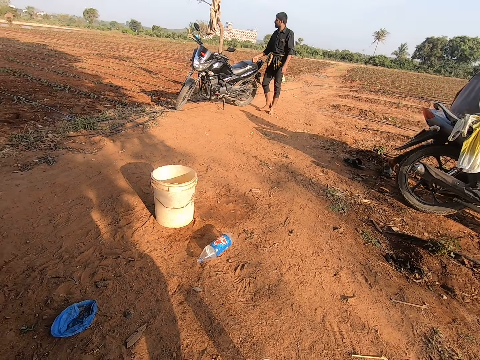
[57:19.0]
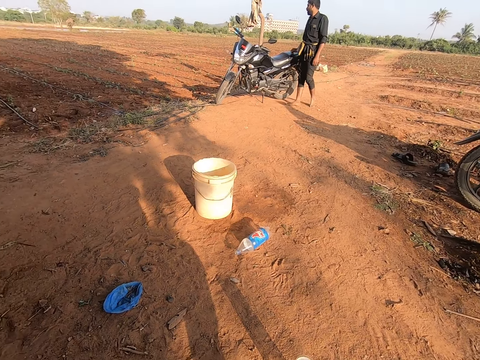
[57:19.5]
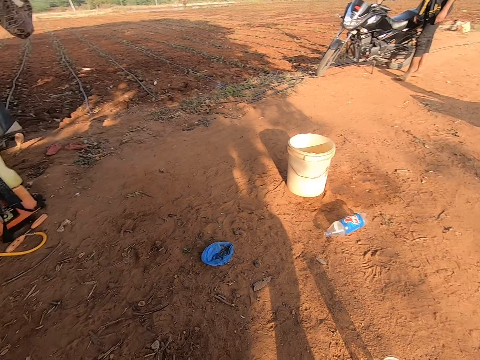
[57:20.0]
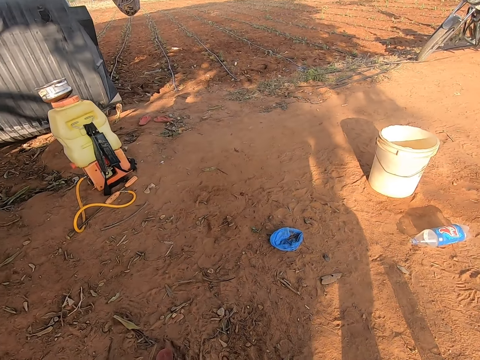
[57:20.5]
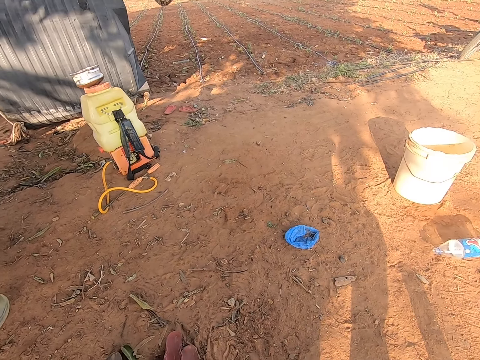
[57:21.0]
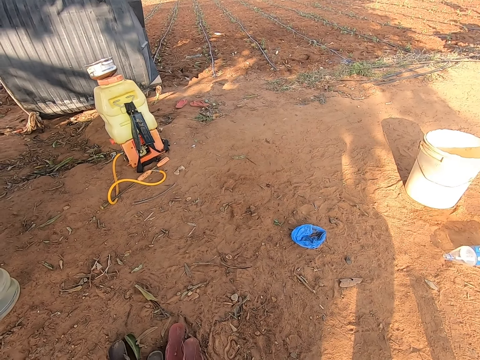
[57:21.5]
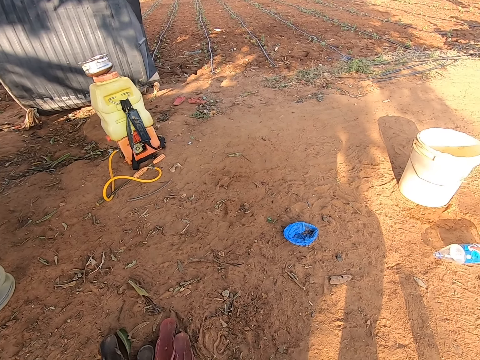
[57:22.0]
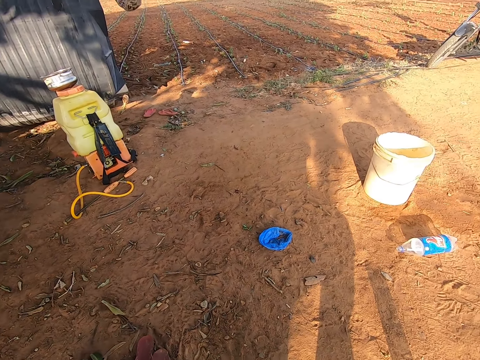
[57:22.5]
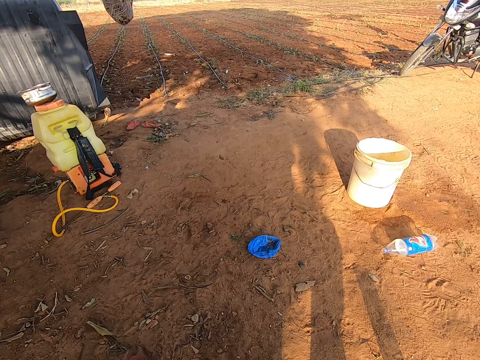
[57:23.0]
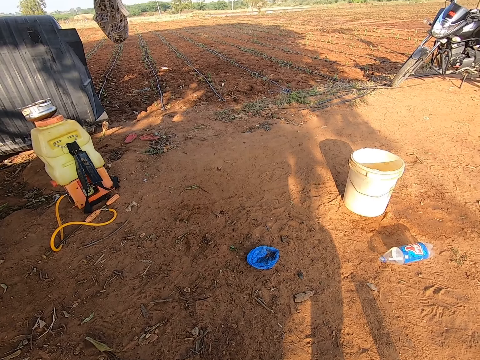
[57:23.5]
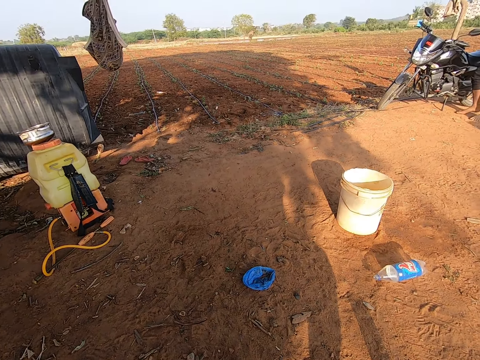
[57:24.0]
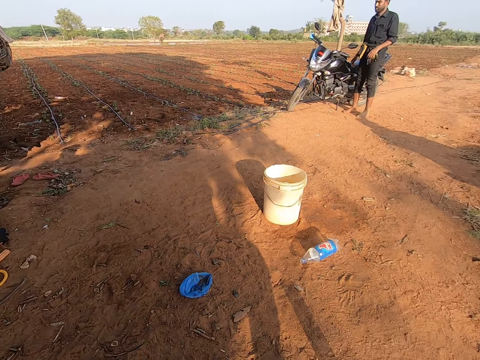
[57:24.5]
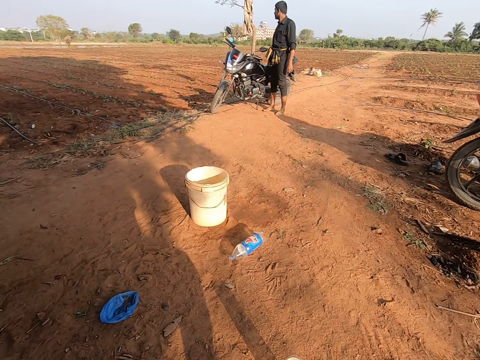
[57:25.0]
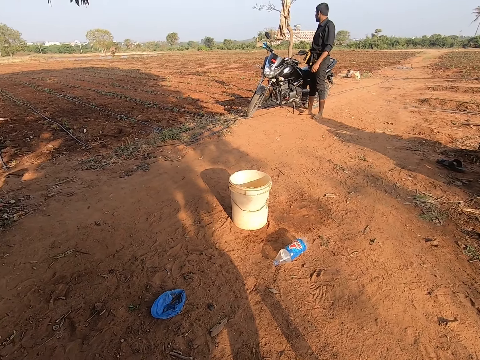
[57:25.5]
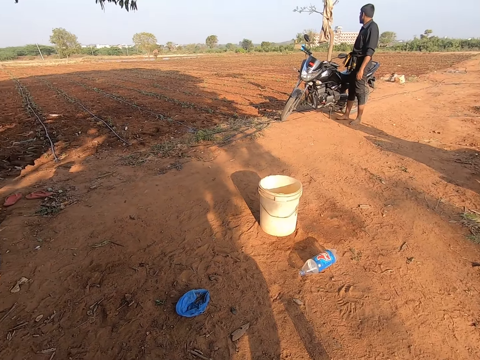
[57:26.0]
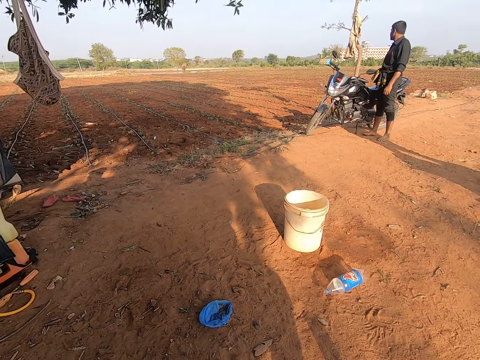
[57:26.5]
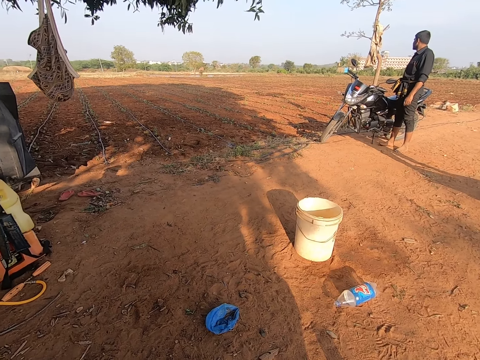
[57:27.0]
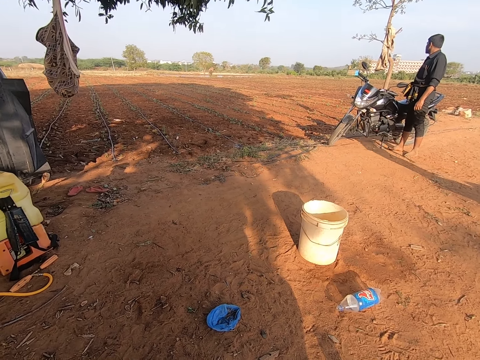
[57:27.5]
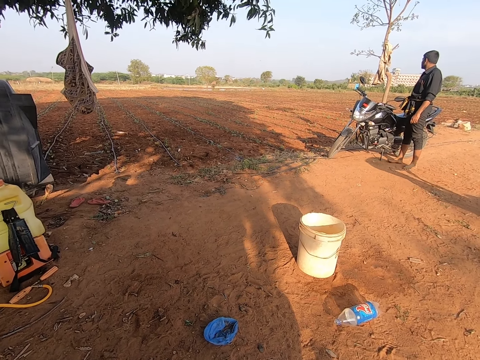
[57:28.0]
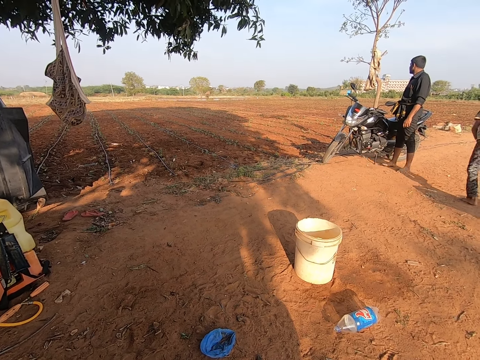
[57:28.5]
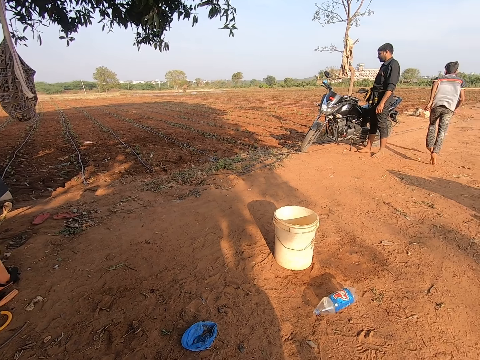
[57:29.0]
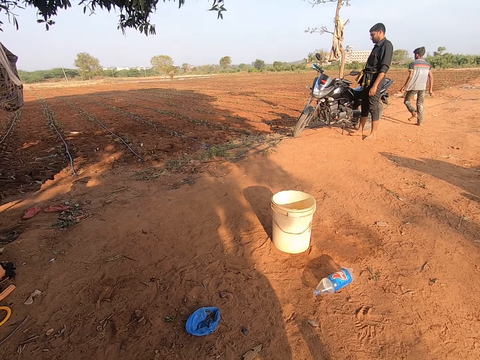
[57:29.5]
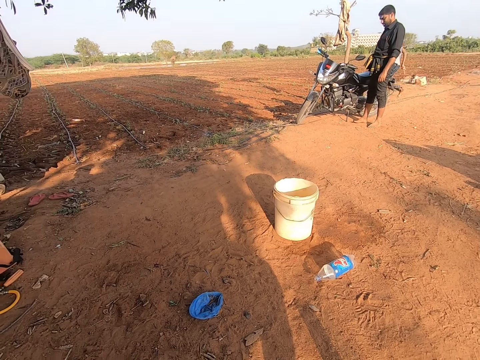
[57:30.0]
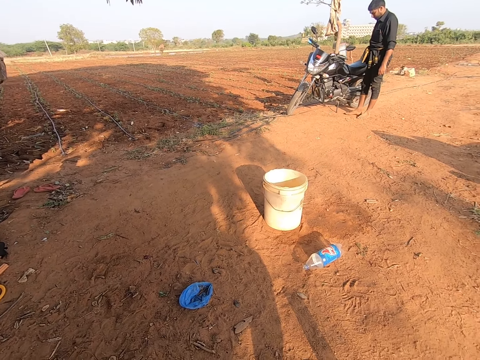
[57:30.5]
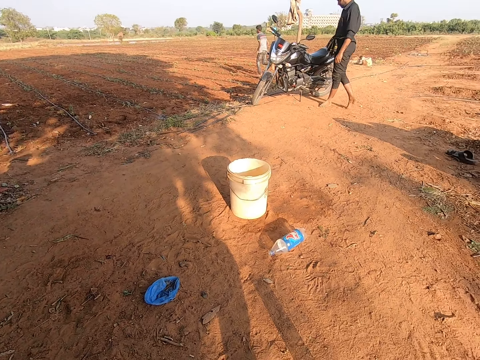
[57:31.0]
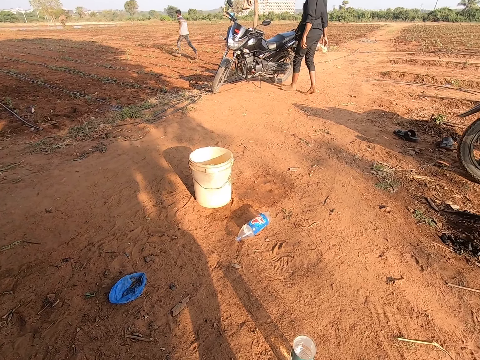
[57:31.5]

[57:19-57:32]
The man touches the motorbike. The man talks to the camera wearer. The camera wearer looks around. They talk to the man. They look around. They talk. They talk to the man and look around. The child runs towards the field.

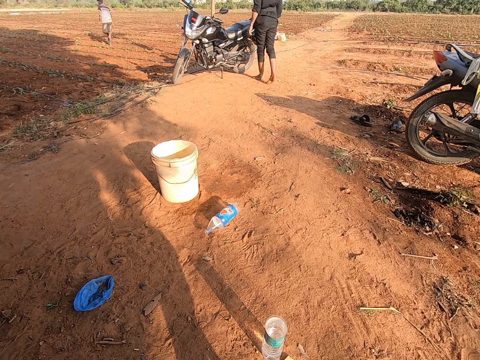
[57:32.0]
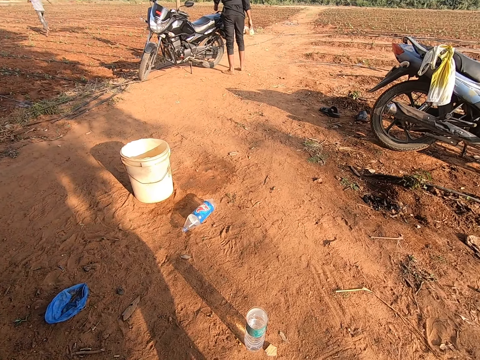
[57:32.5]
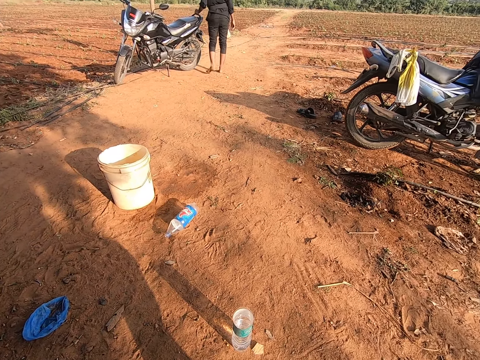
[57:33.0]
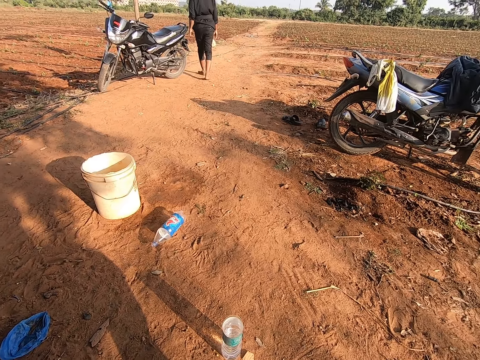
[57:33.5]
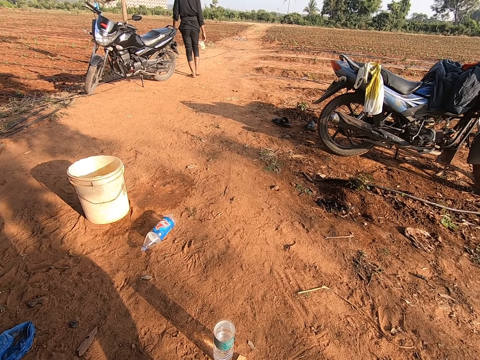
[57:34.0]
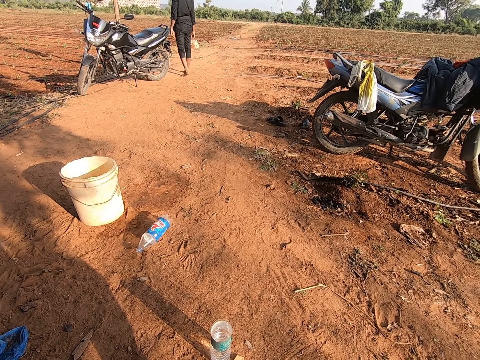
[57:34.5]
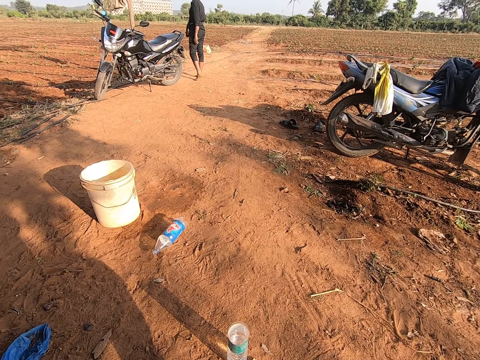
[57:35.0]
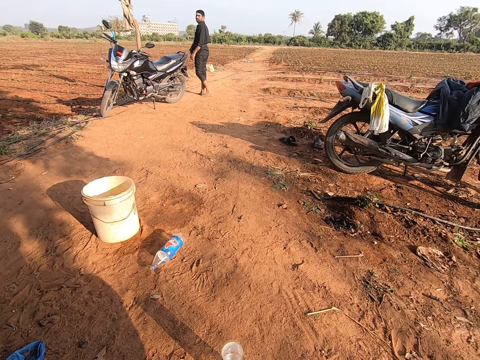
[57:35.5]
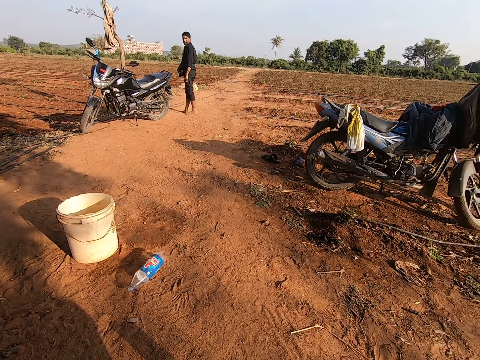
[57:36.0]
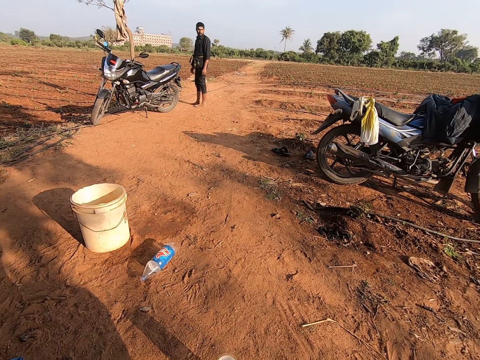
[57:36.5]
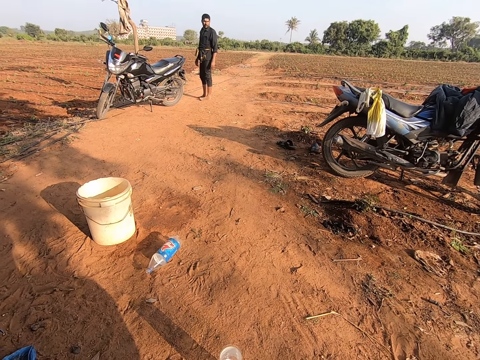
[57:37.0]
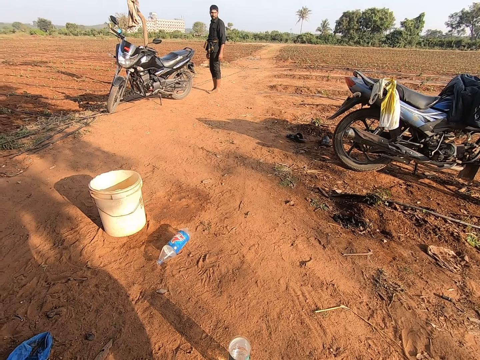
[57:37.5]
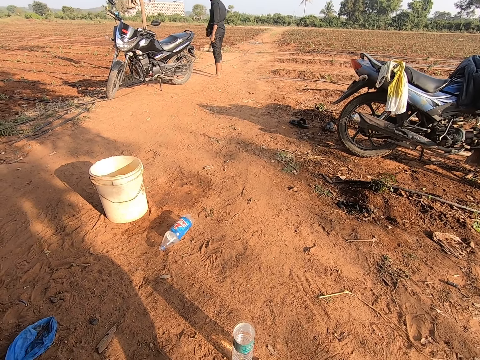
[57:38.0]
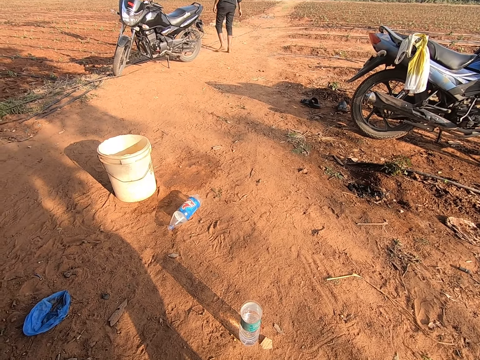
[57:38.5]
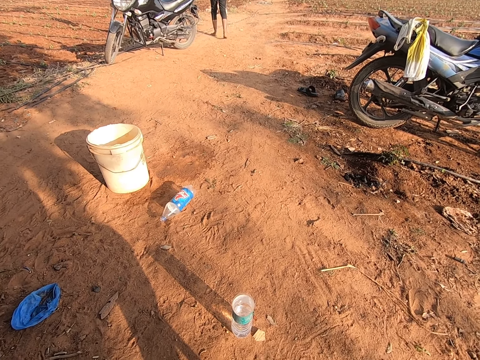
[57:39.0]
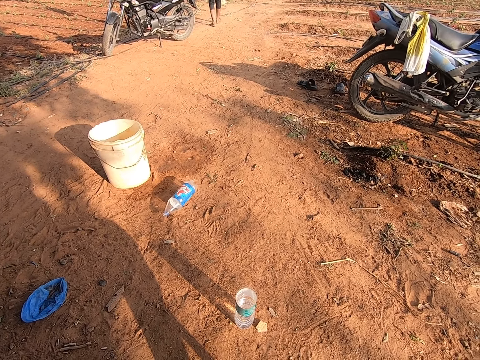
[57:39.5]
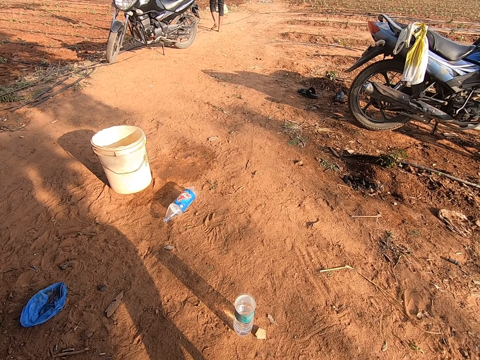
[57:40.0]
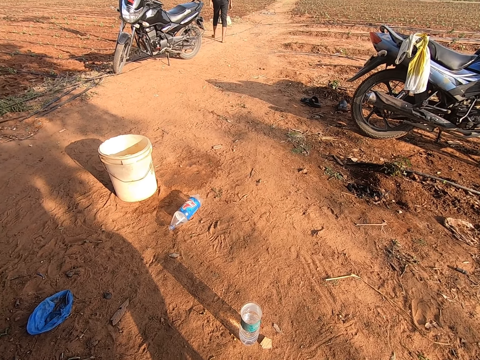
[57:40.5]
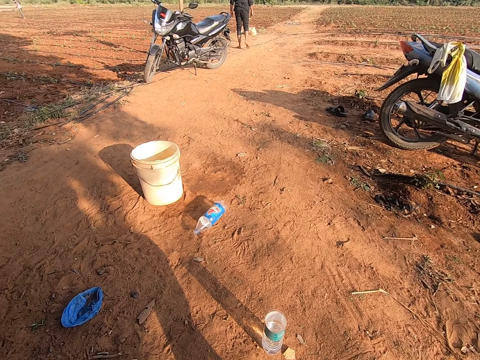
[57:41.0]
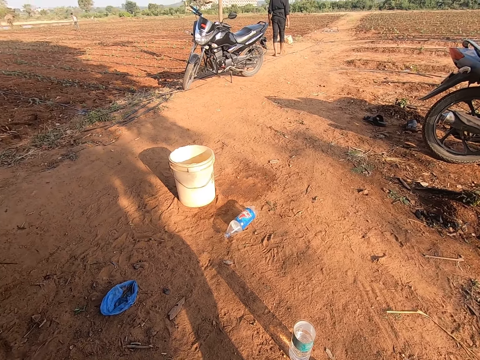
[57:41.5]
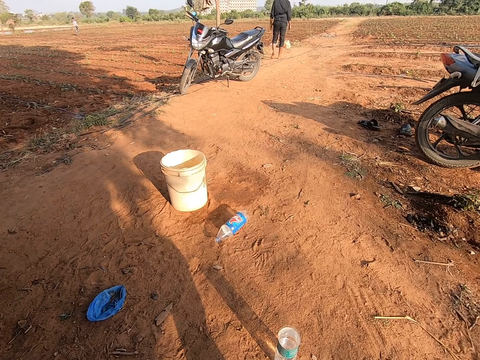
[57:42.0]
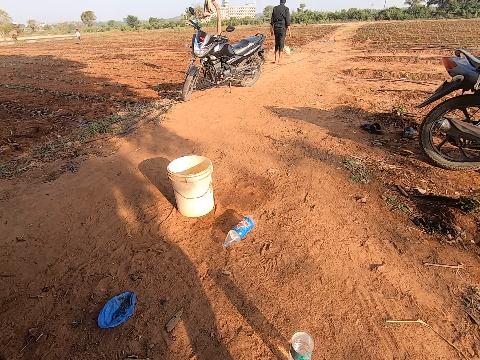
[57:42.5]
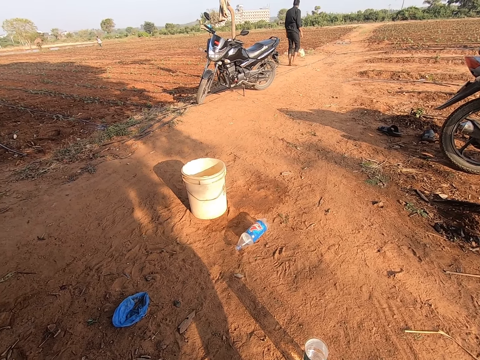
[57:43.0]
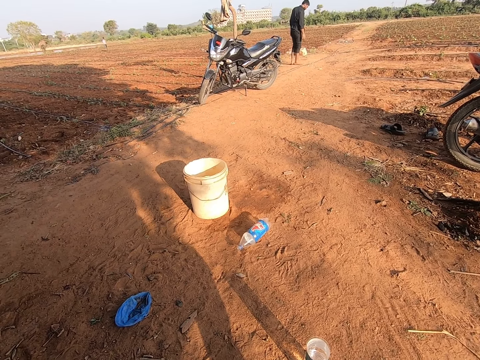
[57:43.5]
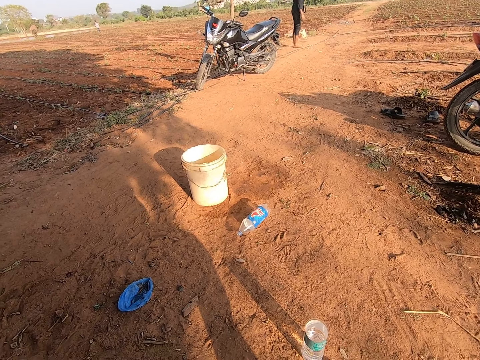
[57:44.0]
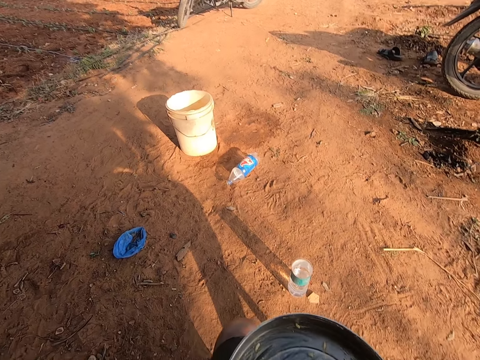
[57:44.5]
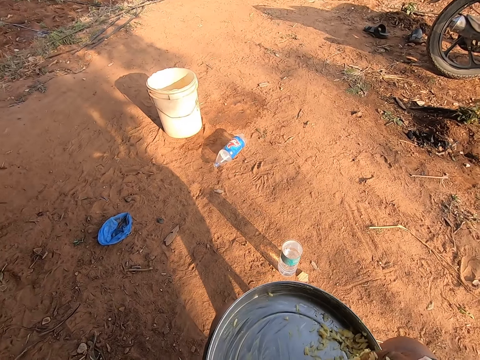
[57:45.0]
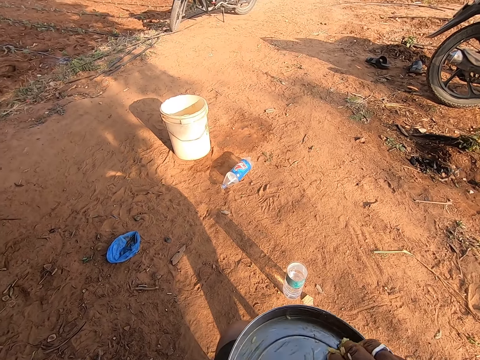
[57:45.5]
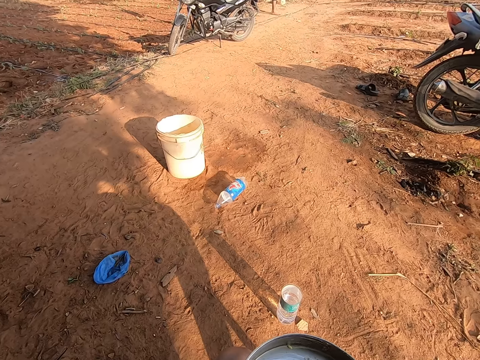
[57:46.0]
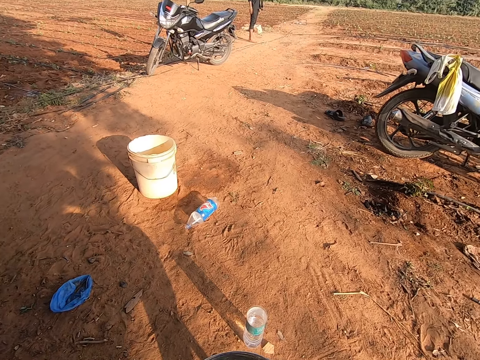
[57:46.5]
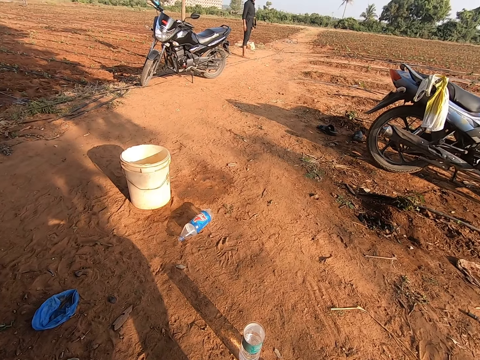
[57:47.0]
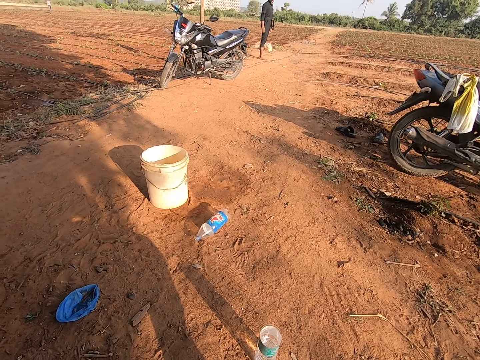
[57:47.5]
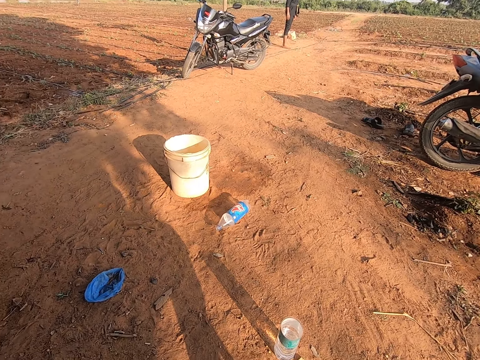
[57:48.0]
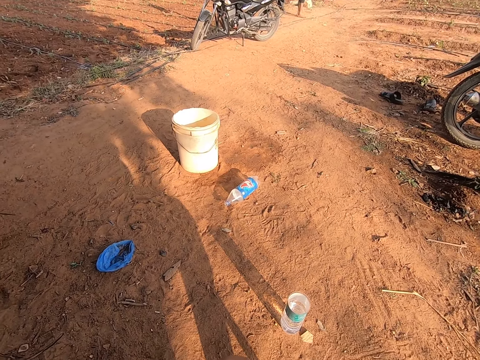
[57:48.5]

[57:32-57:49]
The camera wearer talks to the man. The child runs. The man walks. The camera wearer talks to the man. The man looks at the camera wearer, looks around, and talks to the camera wearer. The camera wearer looks around. The man walks. The camera wearer eats the food. He scoops rice from a plate in his left hand with his right hand.
